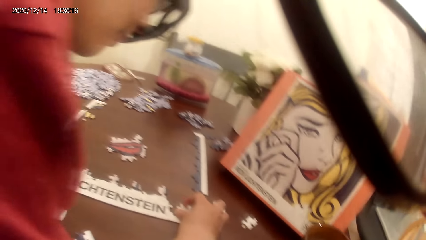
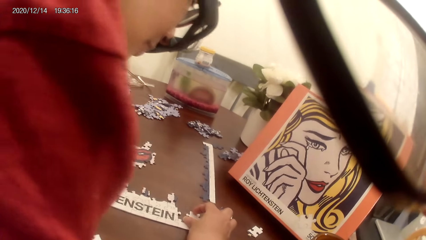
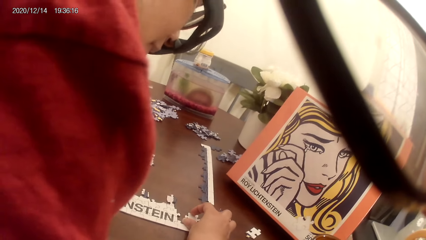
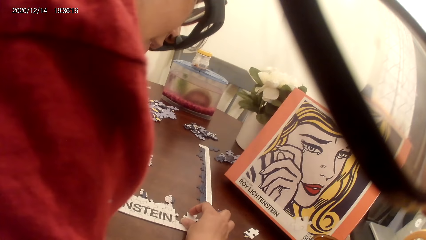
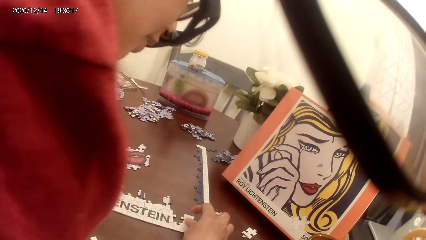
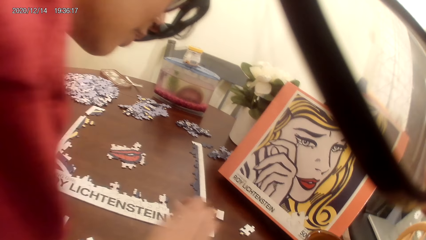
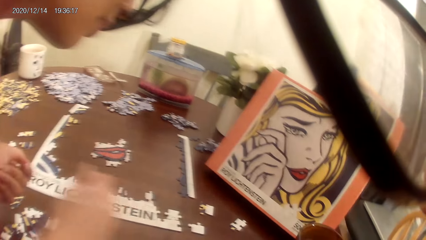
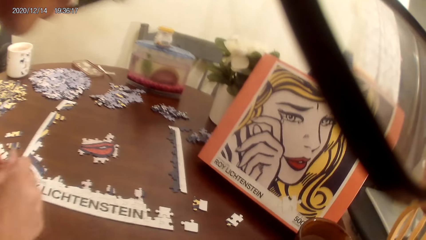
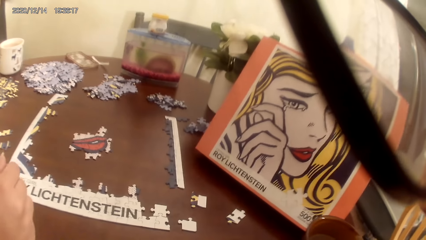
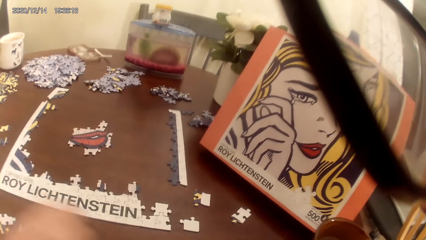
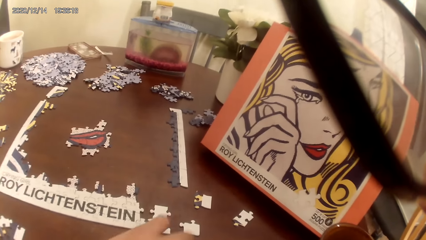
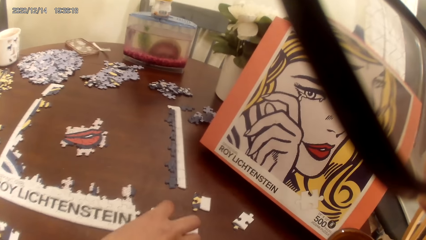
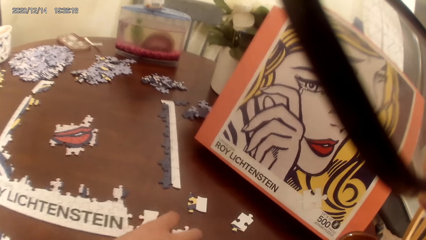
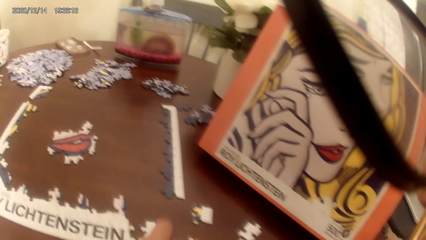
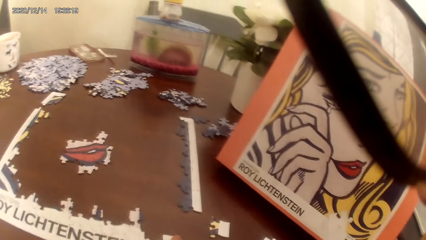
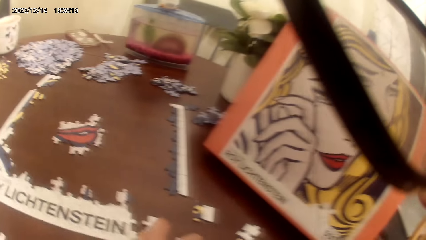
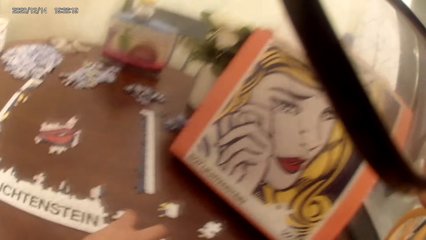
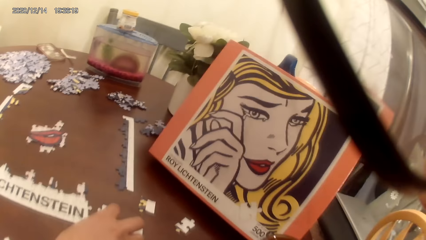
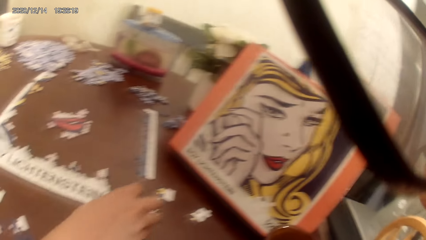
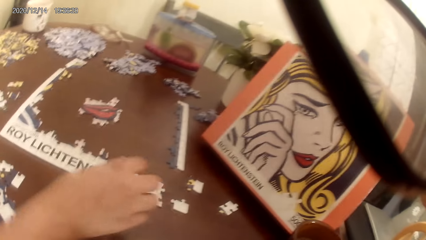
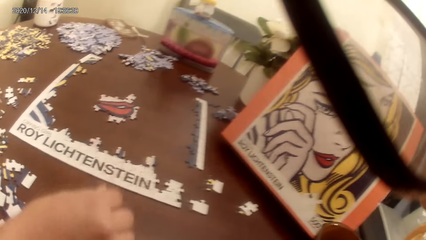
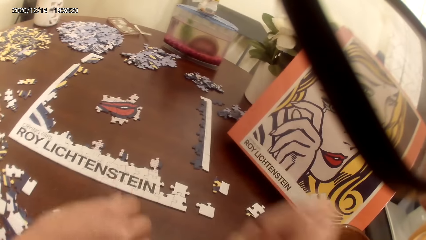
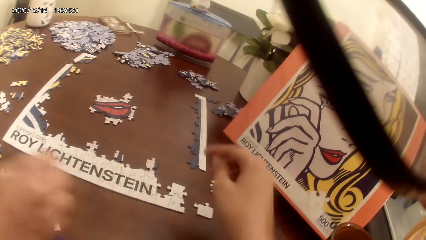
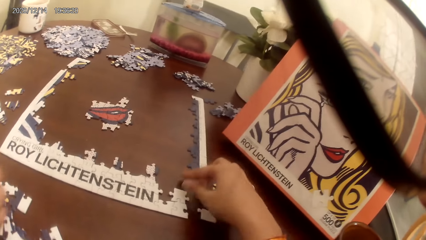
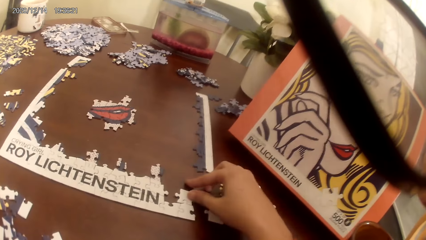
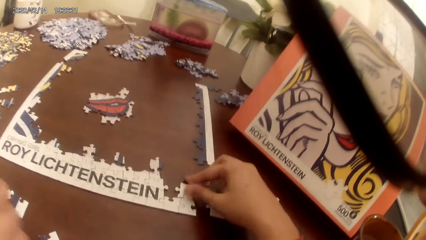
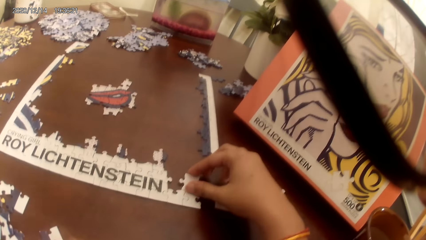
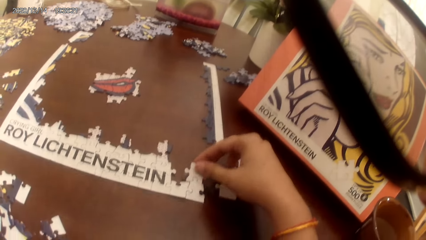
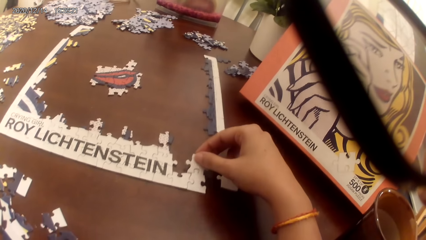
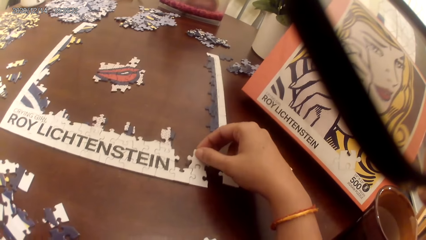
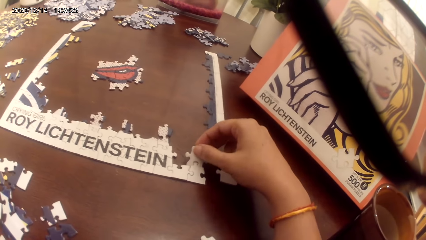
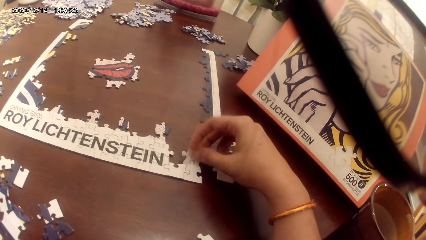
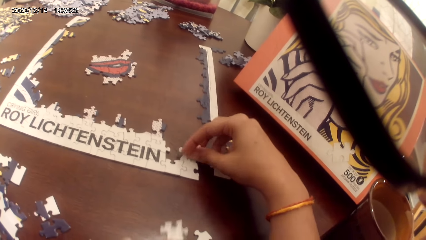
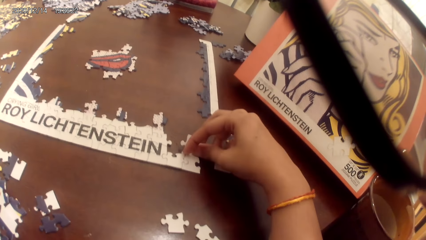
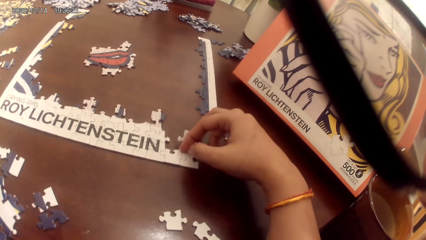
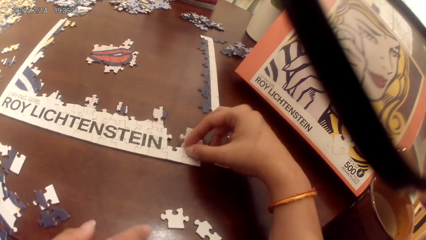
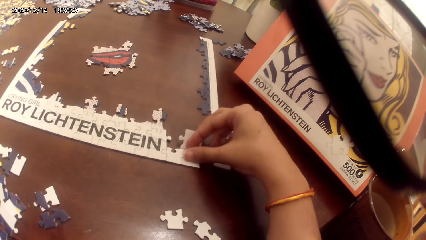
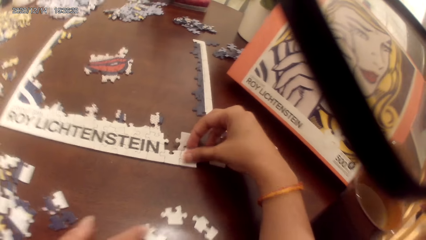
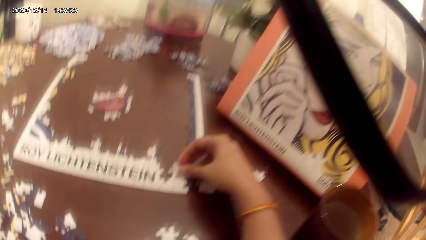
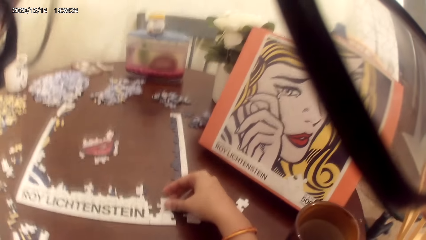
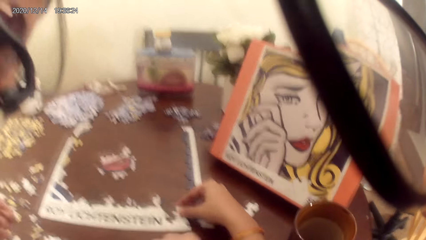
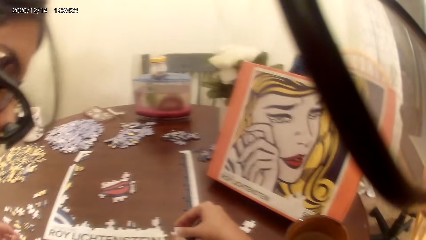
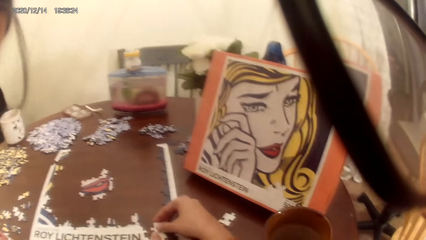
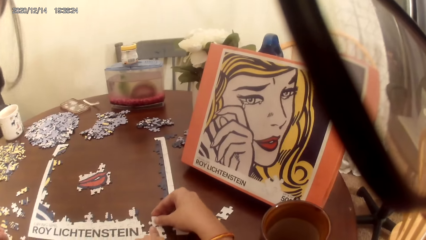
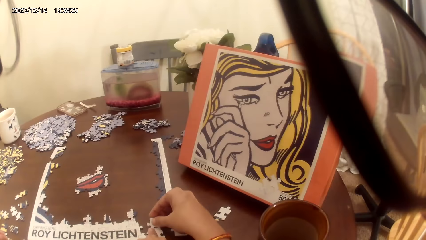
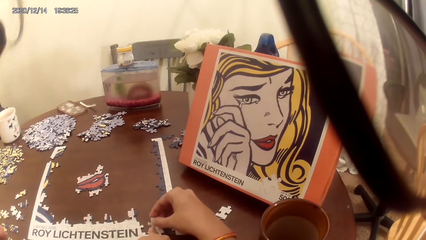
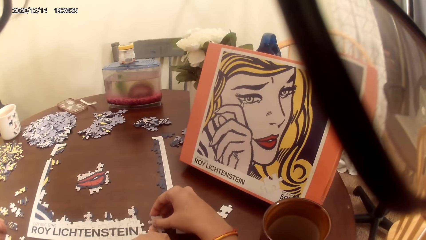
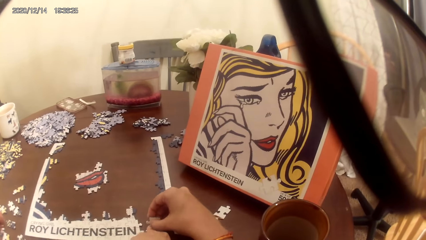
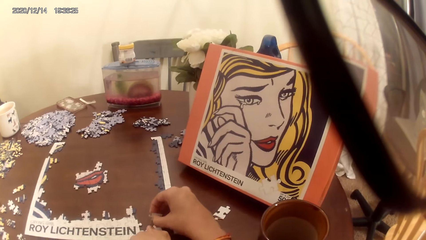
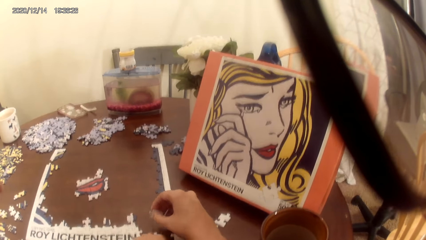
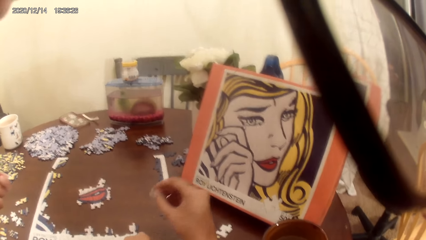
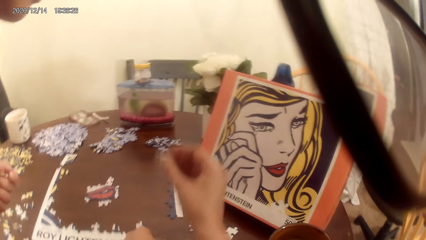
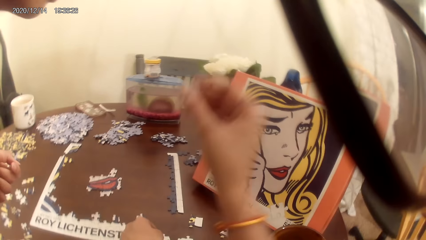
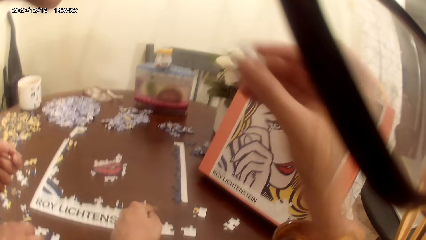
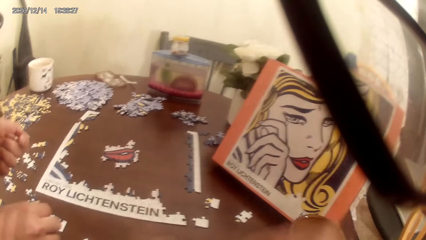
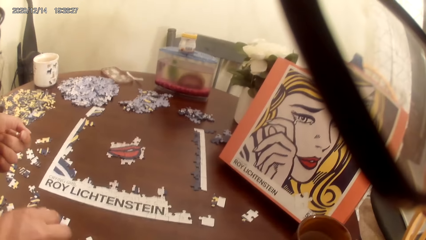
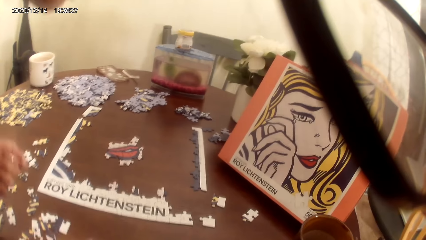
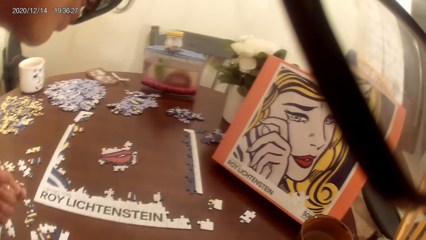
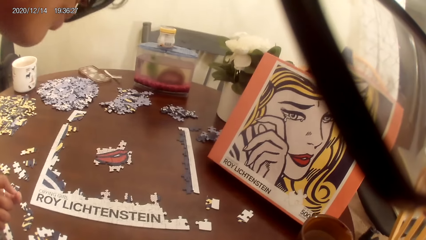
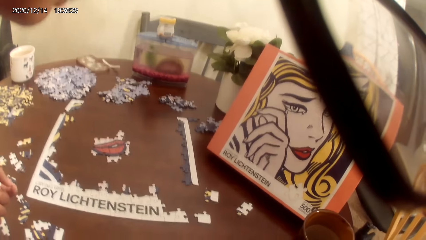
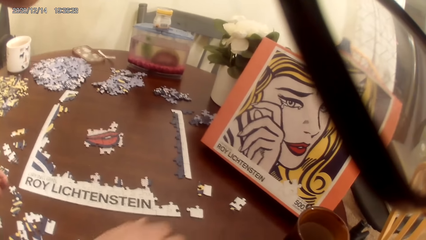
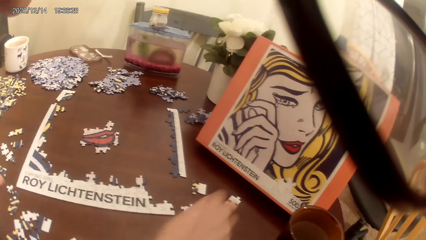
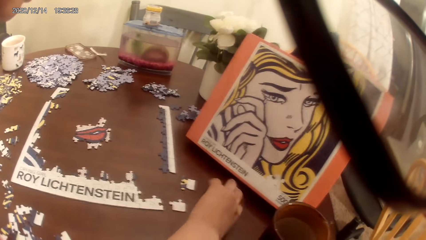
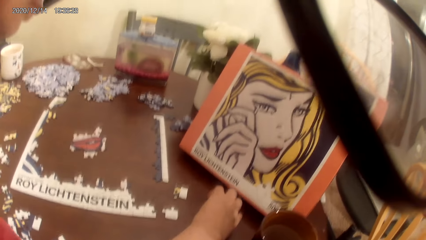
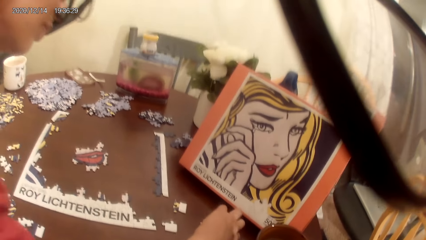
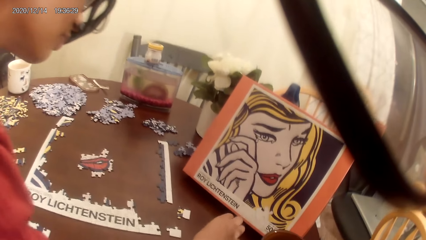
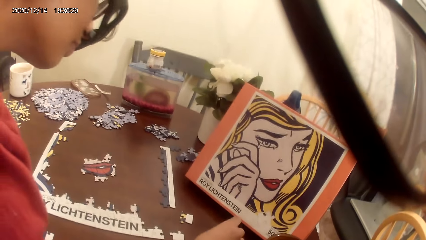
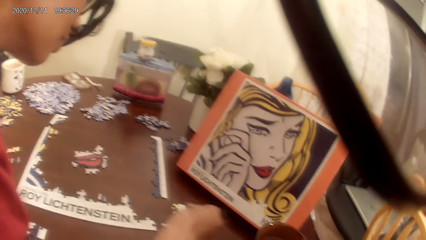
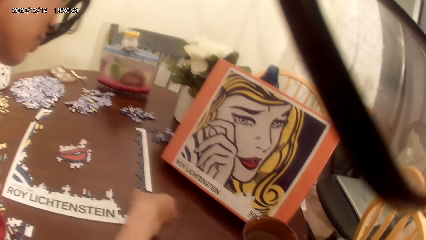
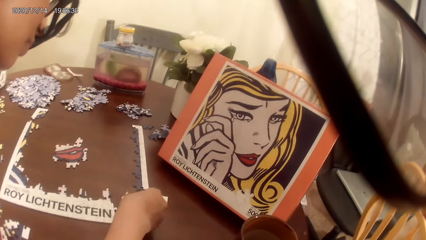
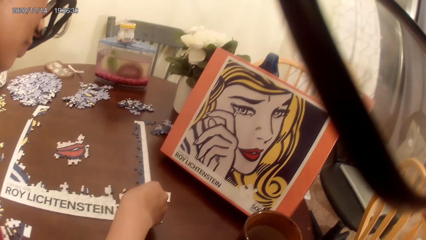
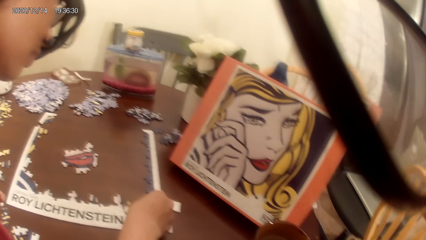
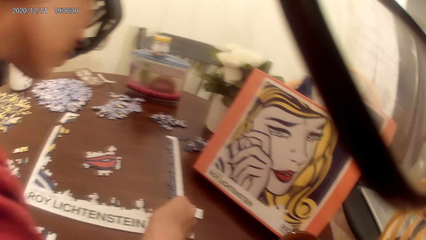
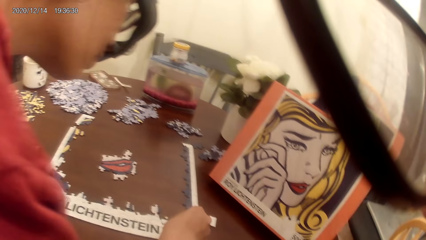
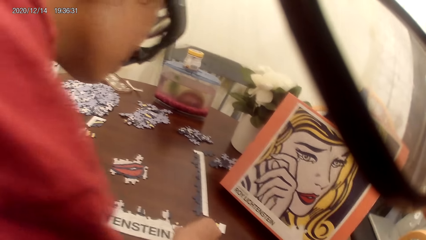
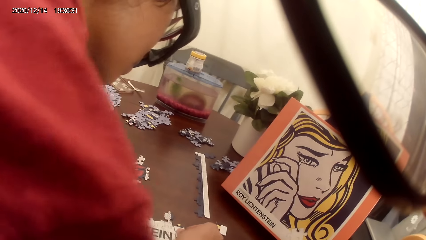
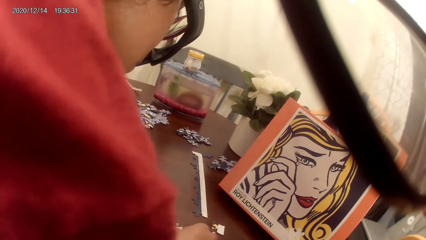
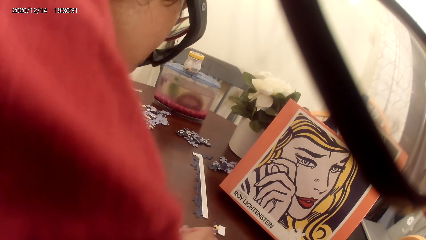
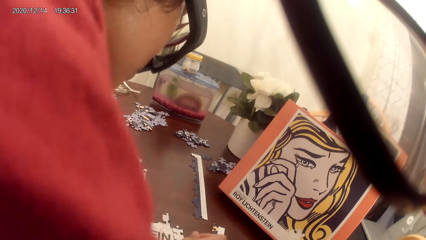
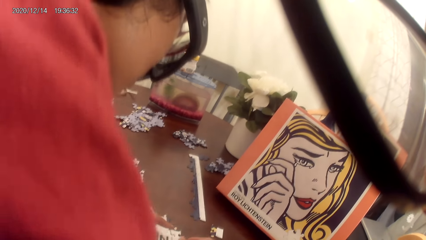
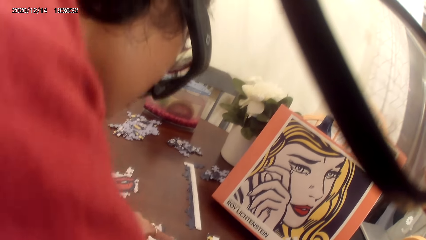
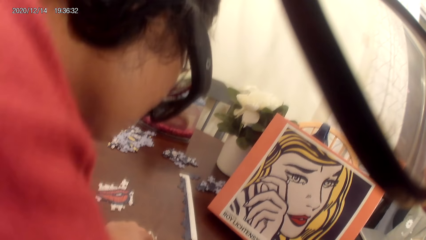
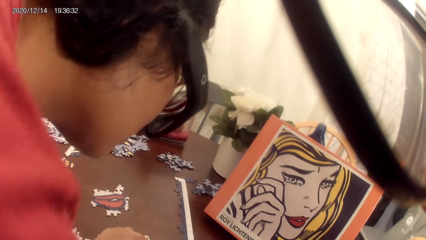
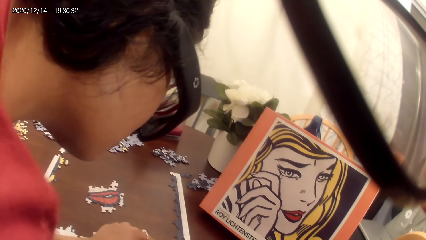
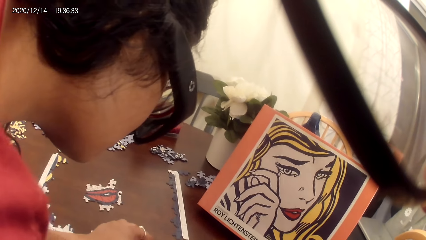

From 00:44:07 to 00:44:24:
A lady plays a puzzle game. The camera wearer plays the puzzle game. The lady plays the puzzle game.
